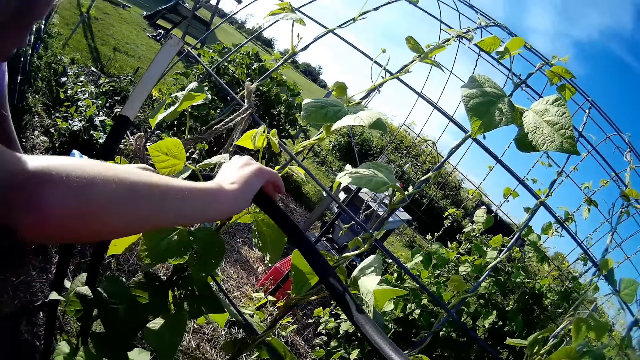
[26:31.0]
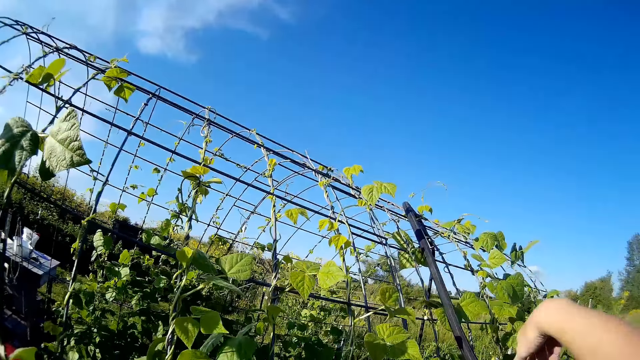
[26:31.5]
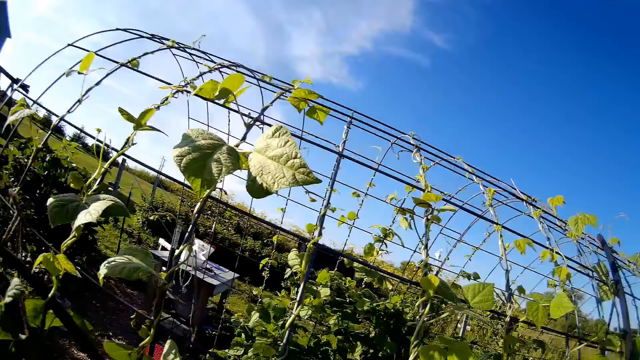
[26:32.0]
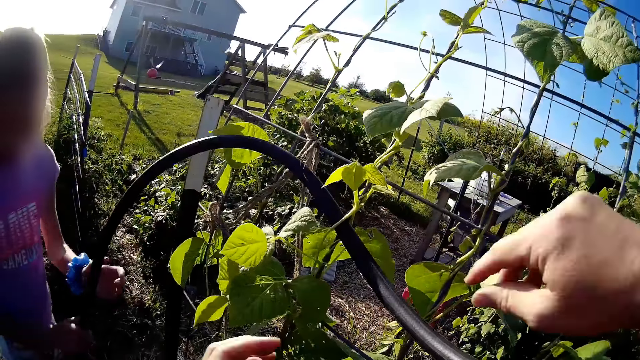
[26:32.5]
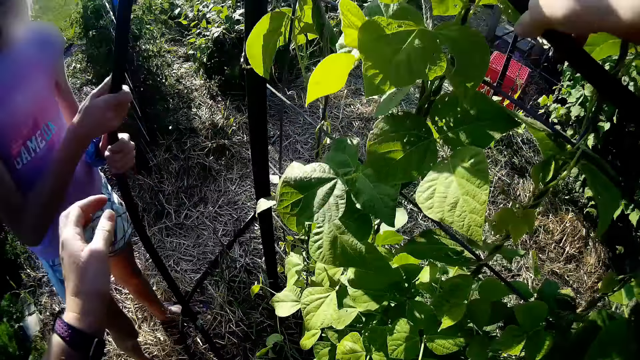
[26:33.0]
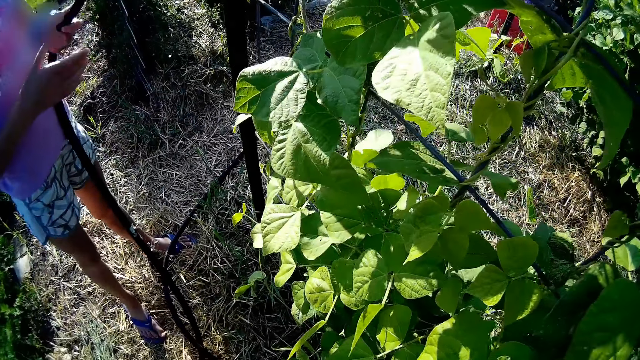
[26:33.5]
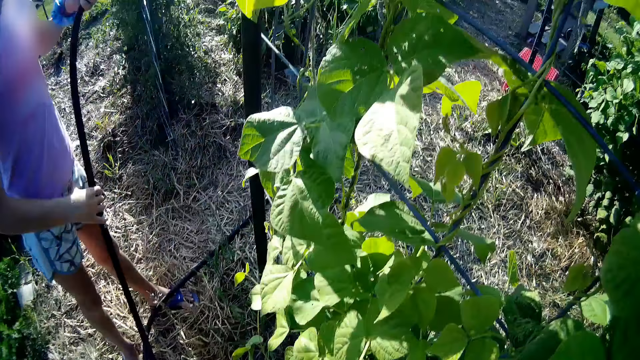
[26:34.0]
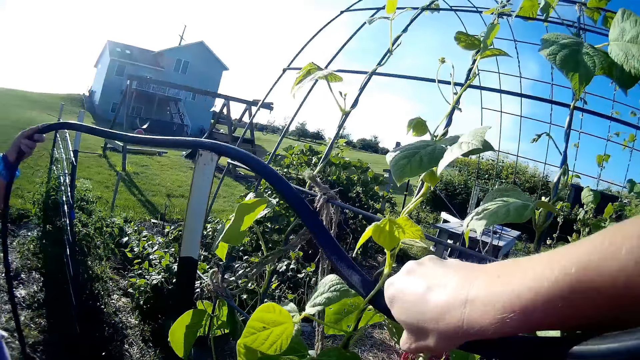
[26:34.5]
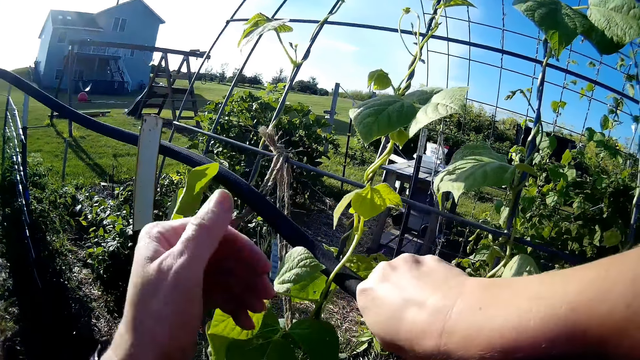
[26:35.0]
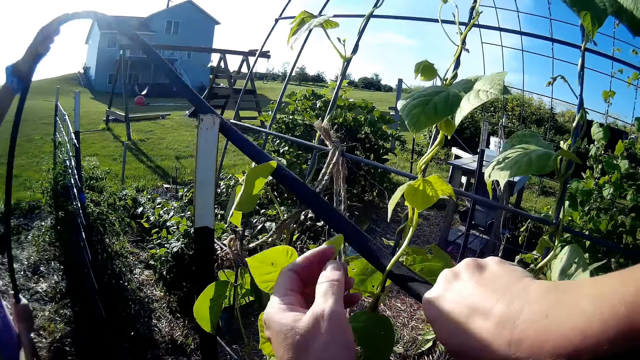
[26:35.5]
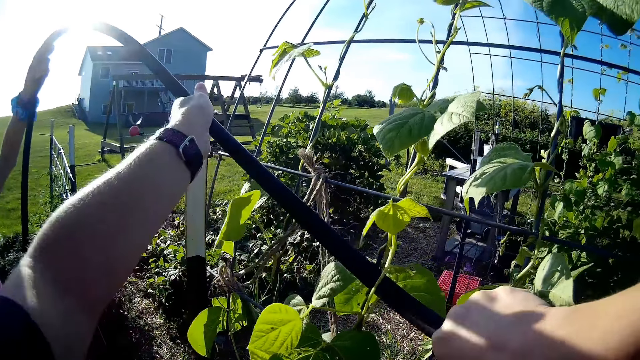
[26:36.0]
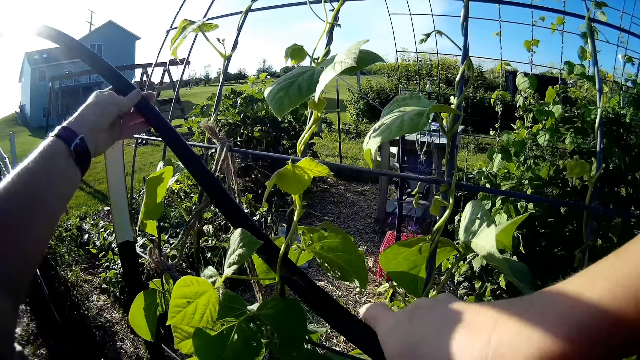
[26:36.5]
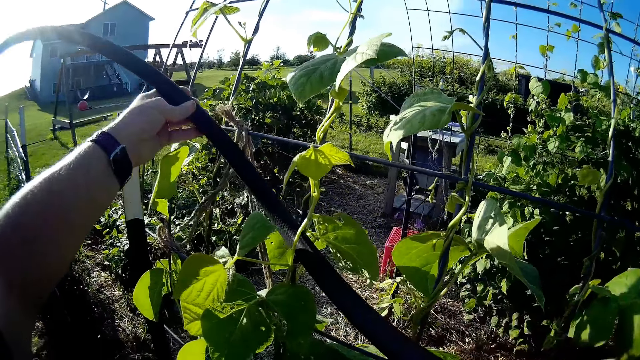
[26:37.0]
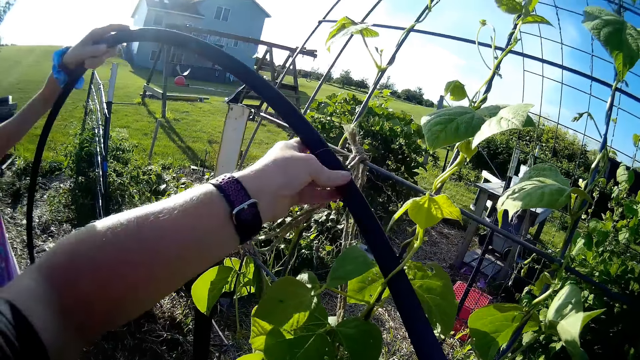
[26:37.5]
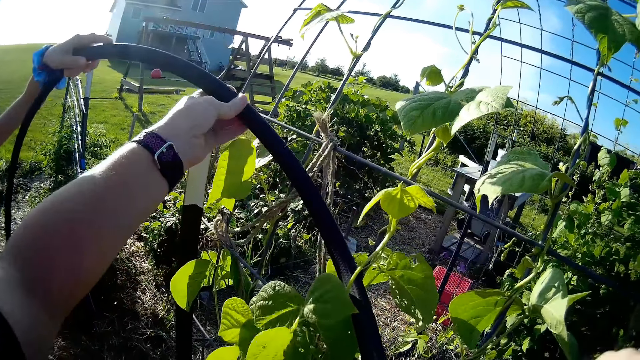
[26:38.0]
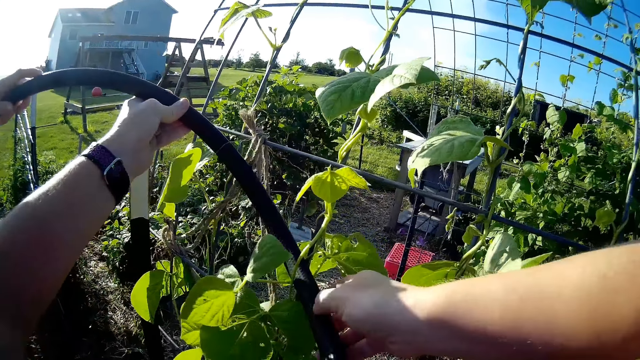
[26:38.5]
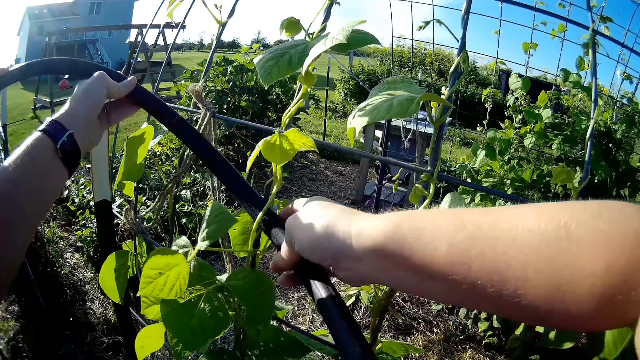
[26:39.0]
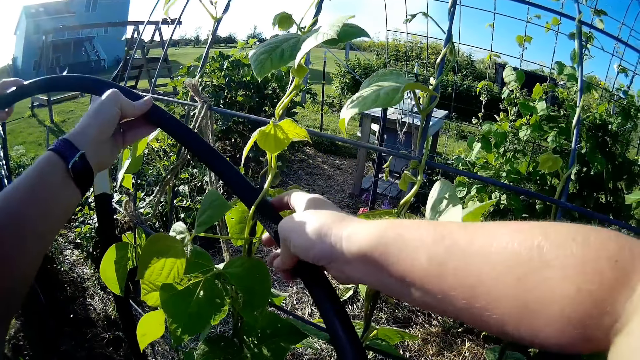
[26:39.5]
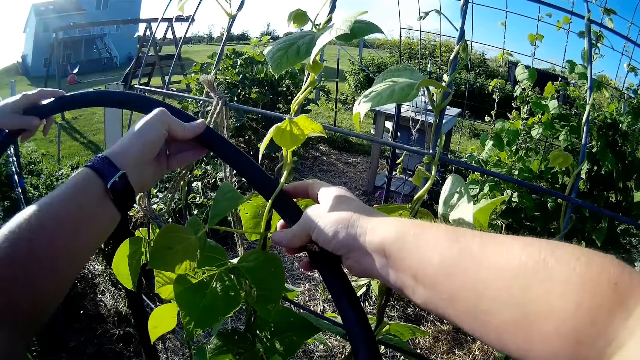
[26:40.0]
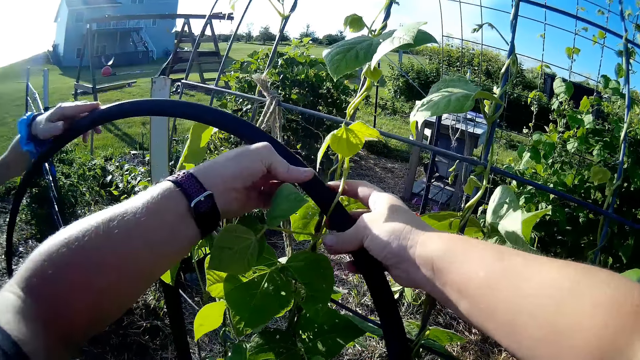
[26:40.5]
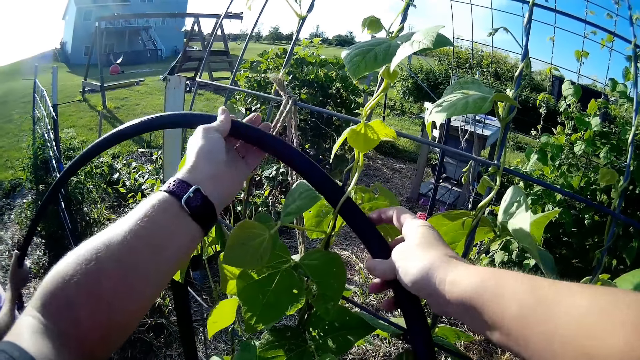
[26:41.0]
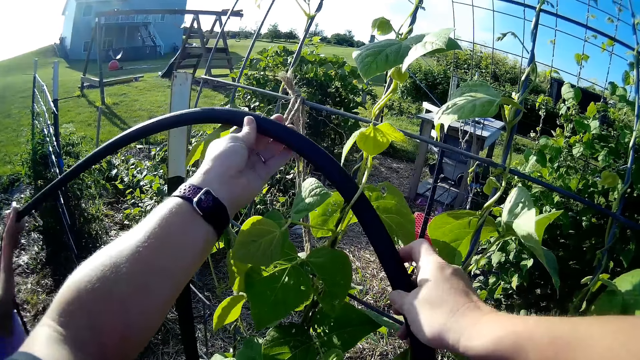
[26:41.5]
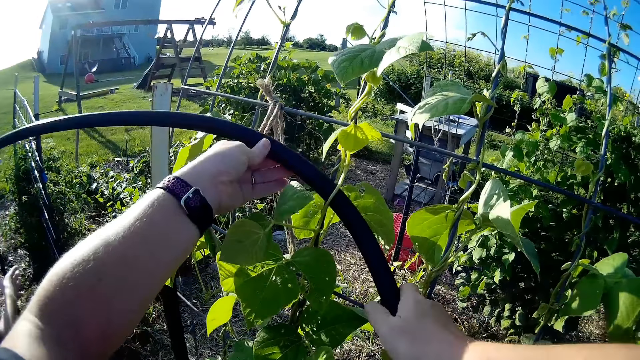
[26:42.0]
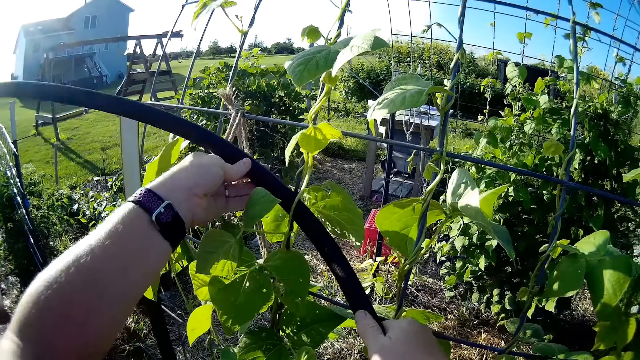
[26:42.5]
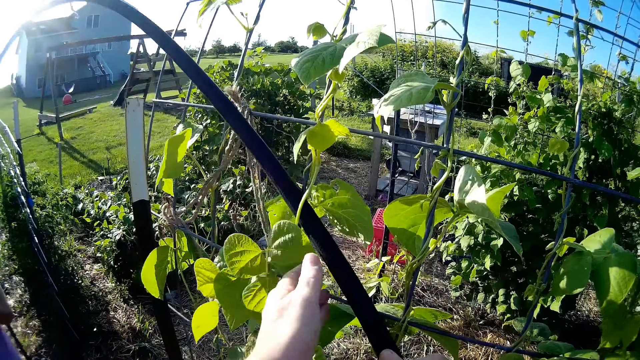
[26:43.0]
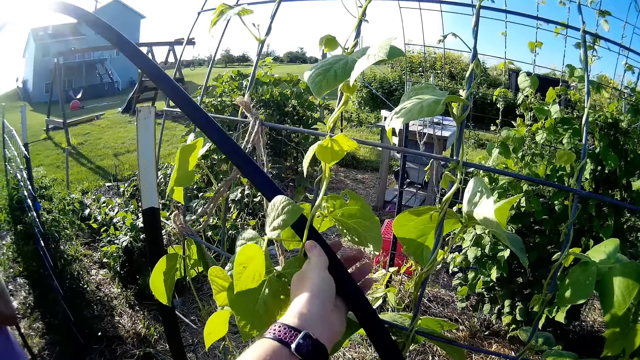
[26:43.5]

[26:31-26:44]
A lady holds the hose pipe. The camera wearer pulls the hose pipe.

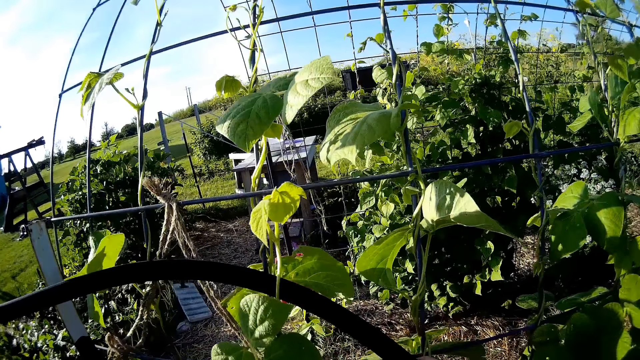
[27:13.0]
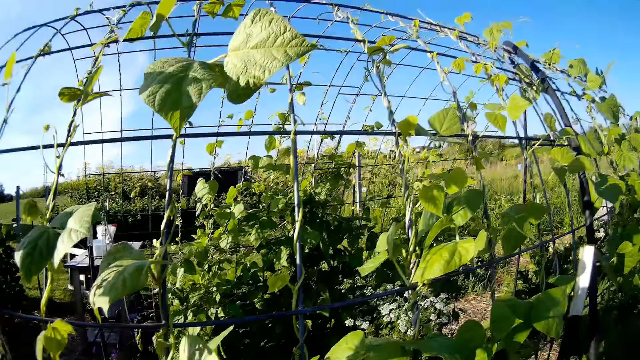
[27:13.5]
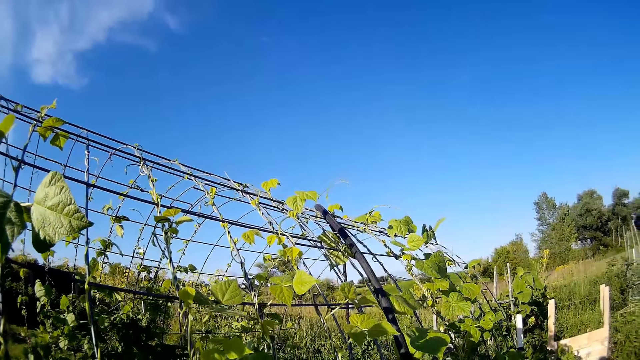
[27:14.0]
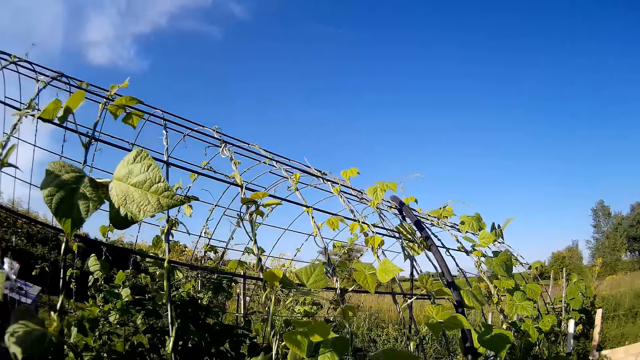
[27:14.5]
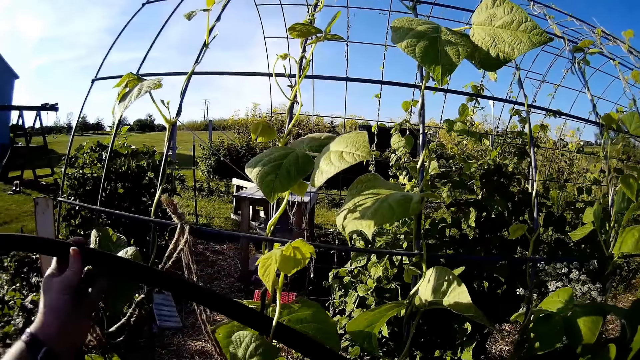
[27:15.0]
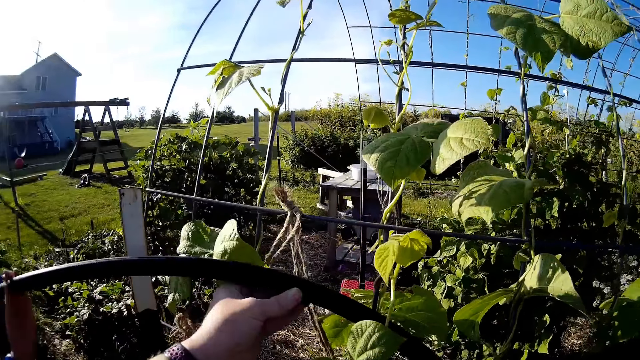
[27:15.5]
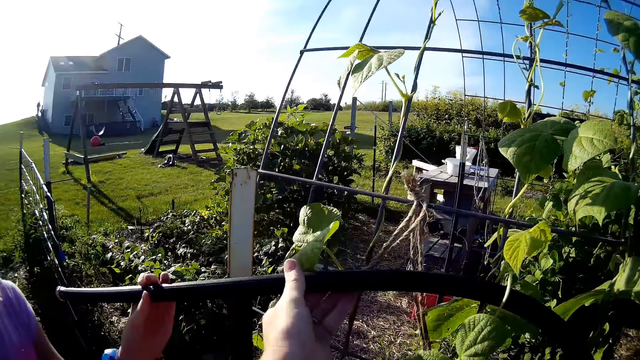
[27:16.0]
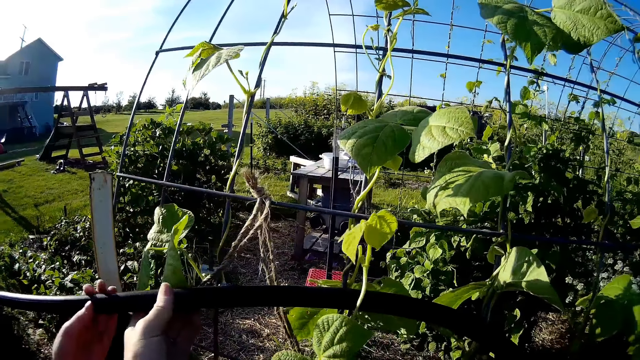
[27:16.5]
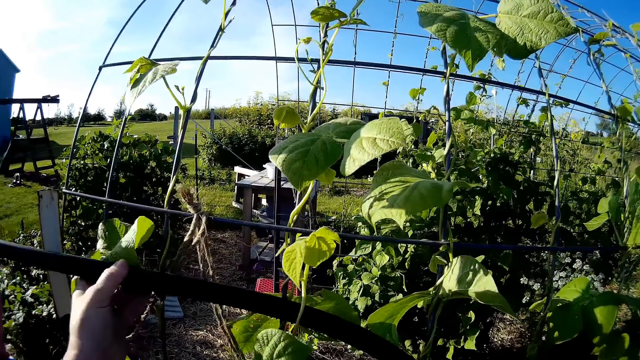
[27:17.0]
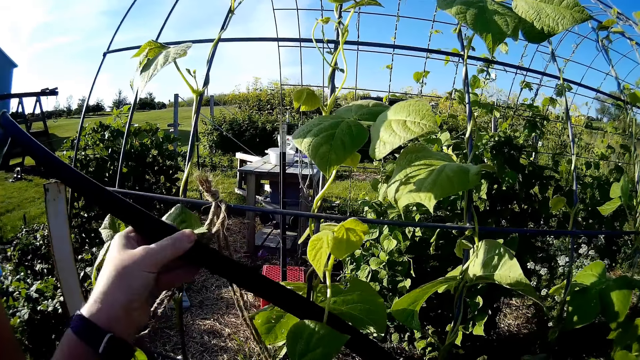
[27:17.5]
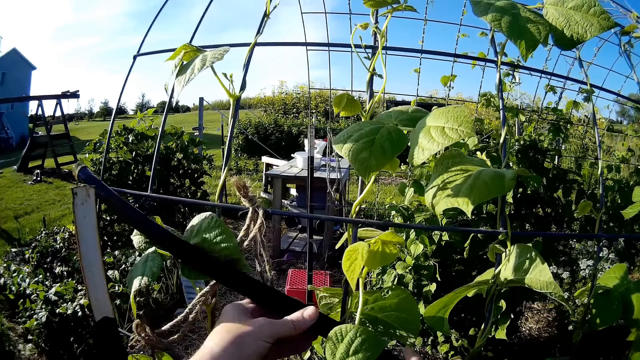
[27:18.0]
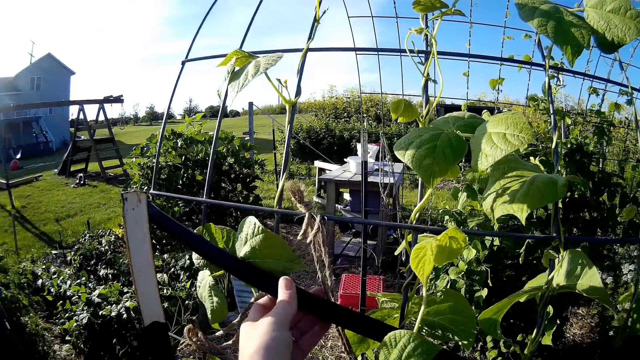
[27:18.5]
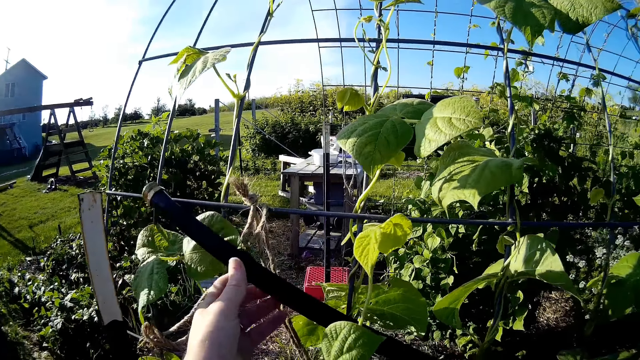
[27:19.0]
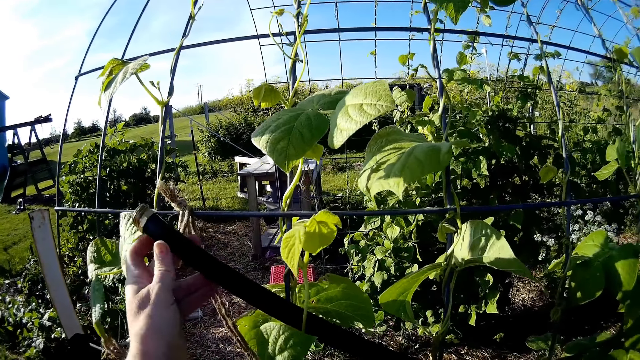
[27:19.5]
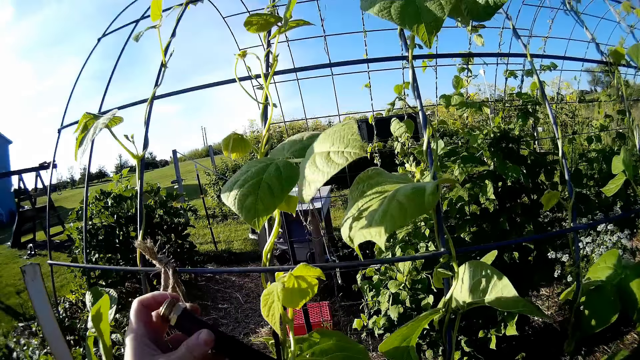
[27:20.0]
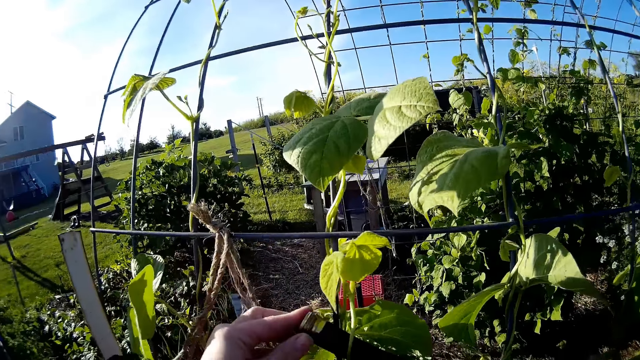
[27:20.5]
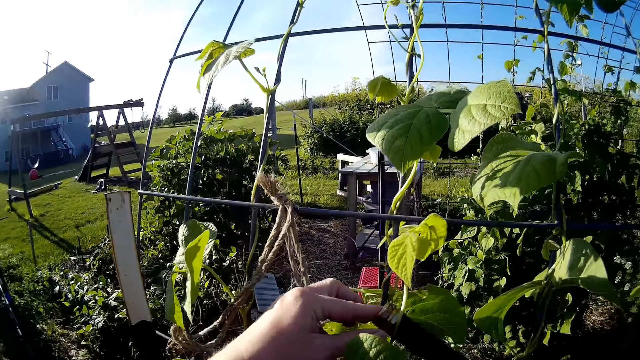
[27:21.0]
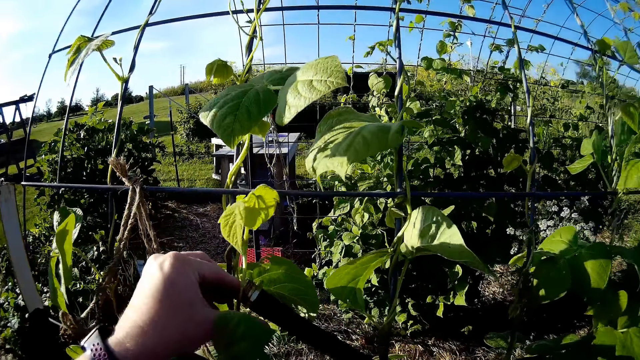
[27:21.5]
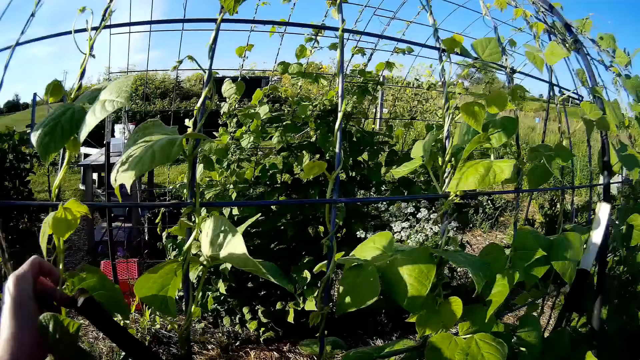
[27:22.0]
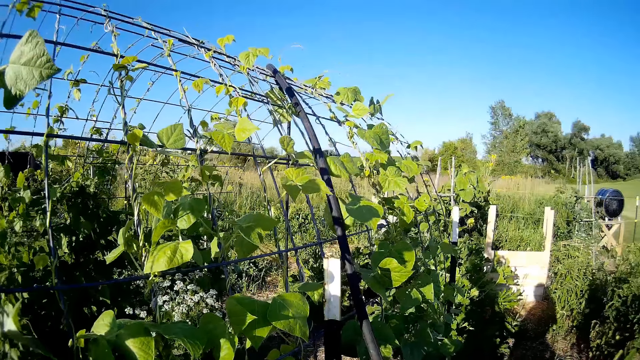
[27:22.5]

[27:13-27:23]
The camera wearer looks around the garden. They fix the hose pipe along the fence.
